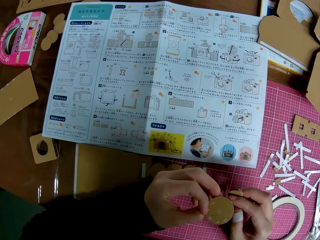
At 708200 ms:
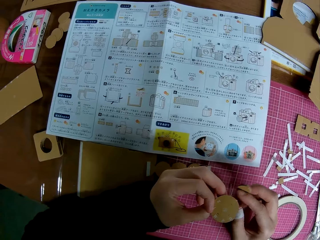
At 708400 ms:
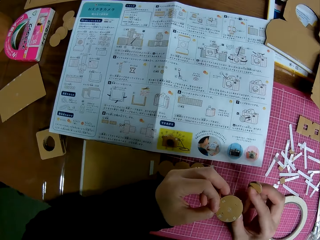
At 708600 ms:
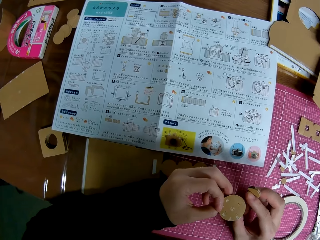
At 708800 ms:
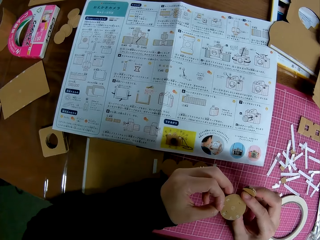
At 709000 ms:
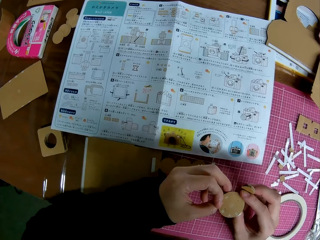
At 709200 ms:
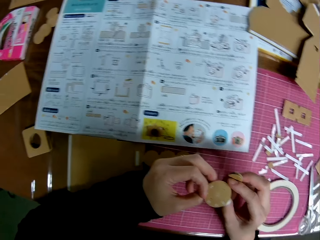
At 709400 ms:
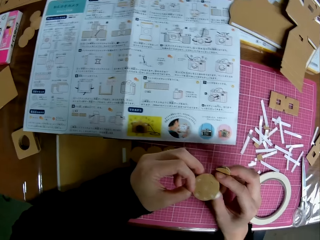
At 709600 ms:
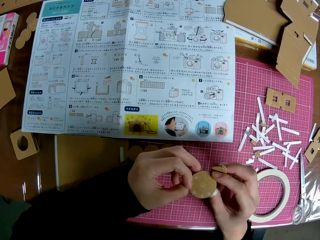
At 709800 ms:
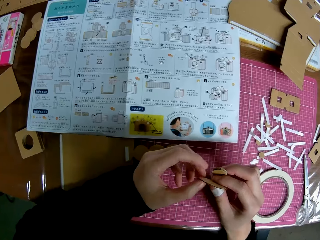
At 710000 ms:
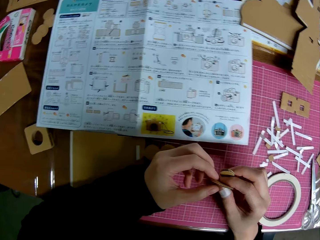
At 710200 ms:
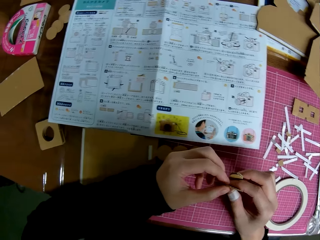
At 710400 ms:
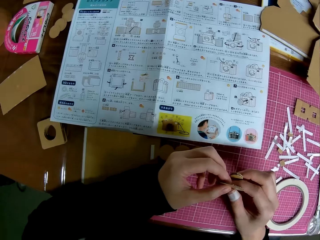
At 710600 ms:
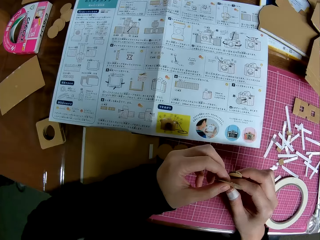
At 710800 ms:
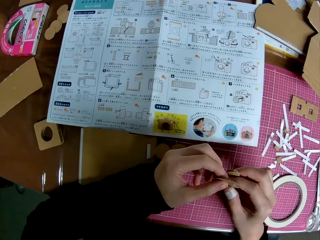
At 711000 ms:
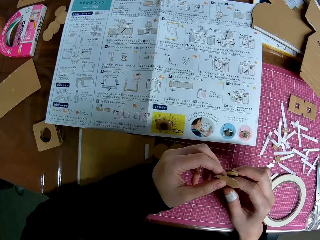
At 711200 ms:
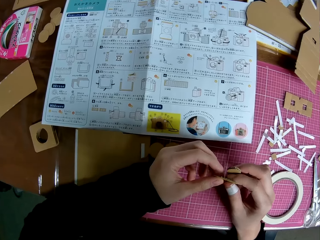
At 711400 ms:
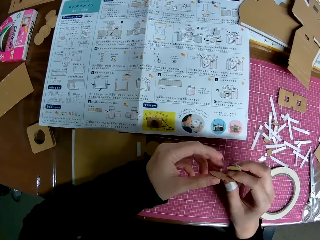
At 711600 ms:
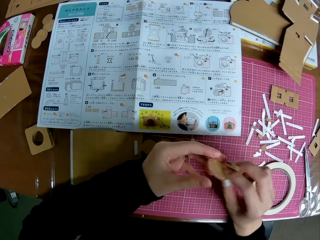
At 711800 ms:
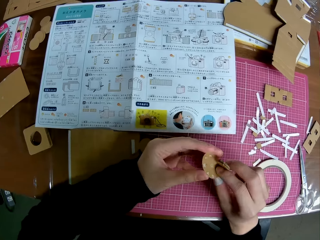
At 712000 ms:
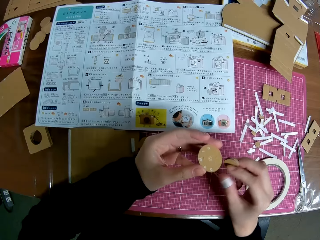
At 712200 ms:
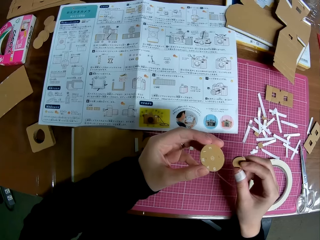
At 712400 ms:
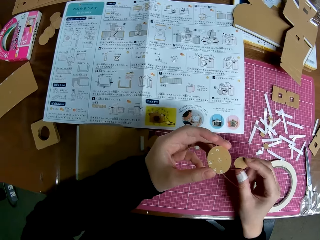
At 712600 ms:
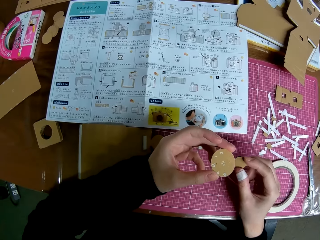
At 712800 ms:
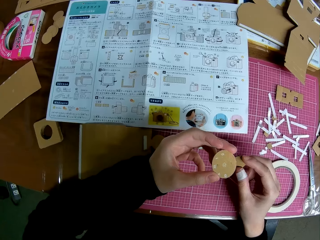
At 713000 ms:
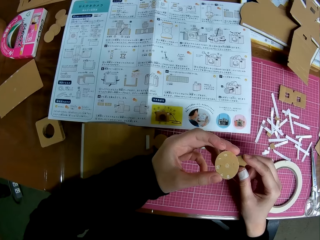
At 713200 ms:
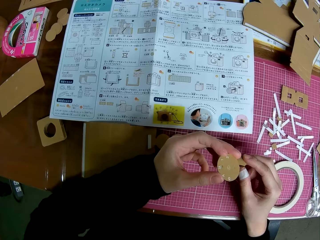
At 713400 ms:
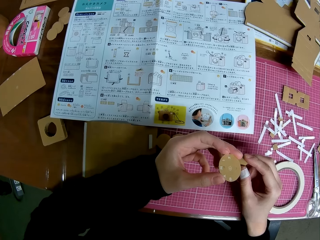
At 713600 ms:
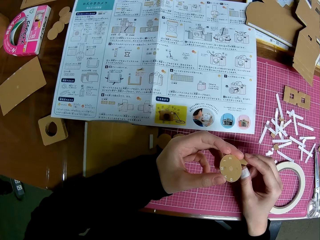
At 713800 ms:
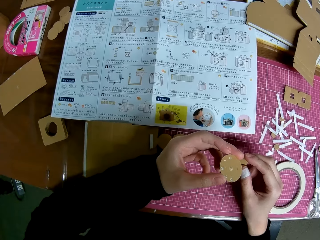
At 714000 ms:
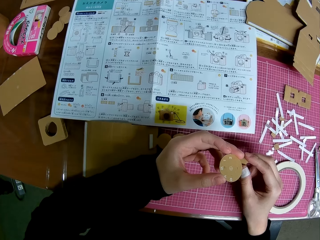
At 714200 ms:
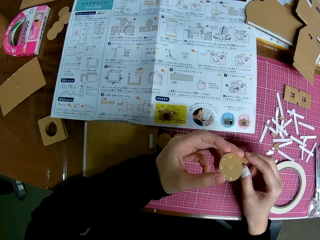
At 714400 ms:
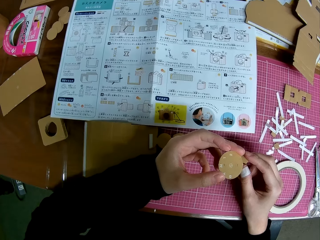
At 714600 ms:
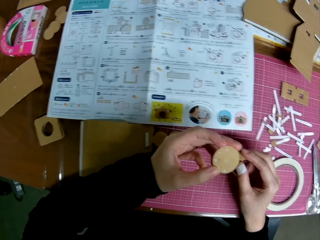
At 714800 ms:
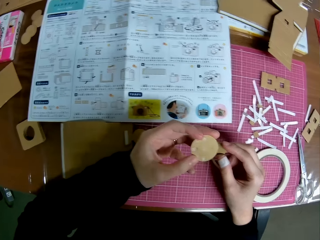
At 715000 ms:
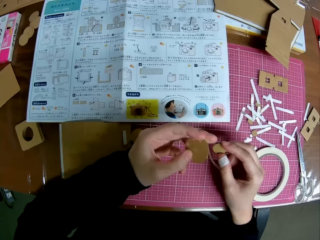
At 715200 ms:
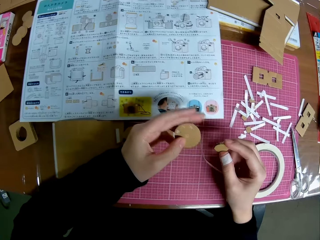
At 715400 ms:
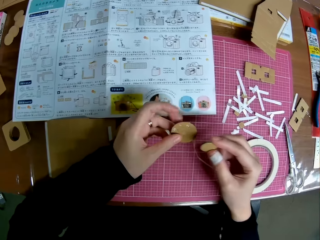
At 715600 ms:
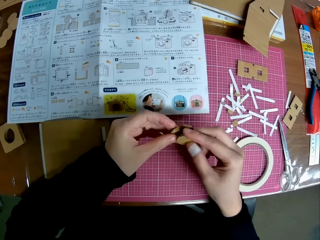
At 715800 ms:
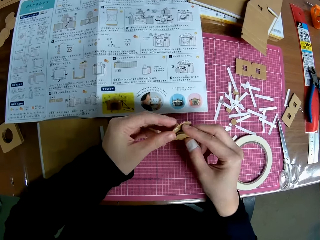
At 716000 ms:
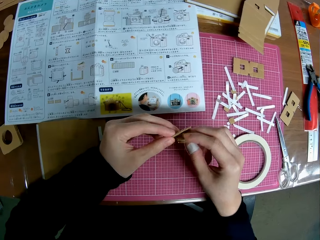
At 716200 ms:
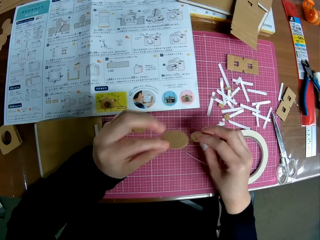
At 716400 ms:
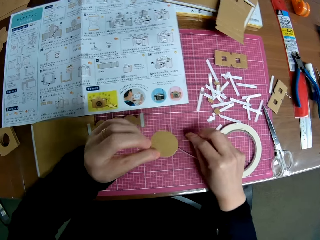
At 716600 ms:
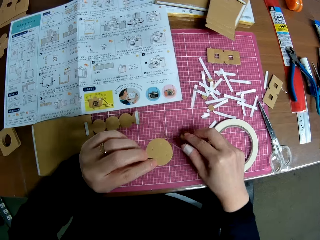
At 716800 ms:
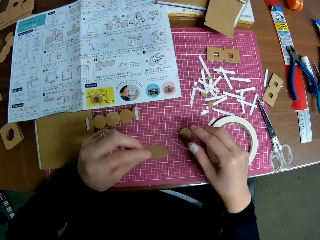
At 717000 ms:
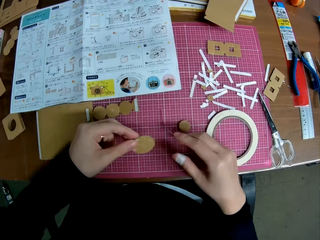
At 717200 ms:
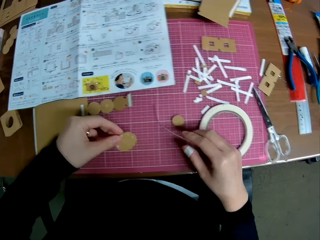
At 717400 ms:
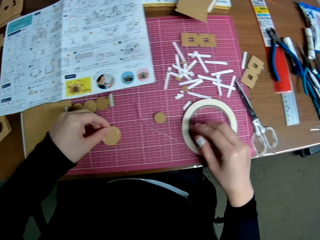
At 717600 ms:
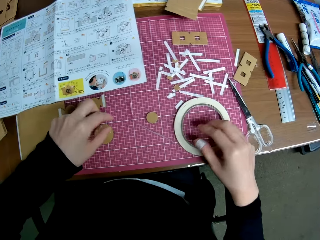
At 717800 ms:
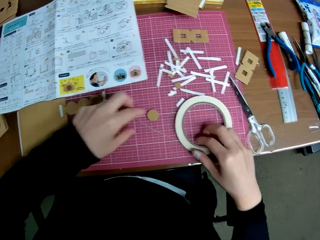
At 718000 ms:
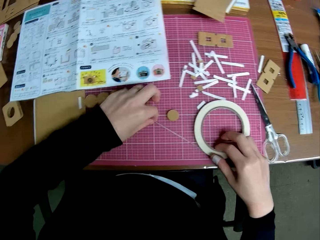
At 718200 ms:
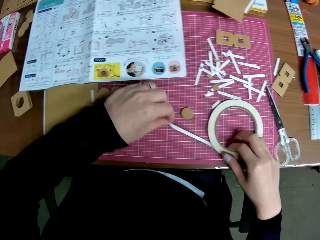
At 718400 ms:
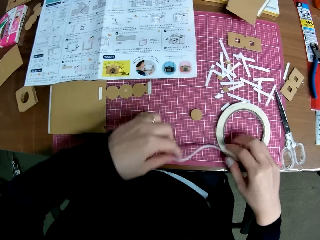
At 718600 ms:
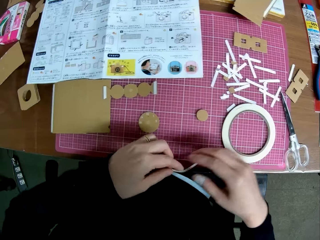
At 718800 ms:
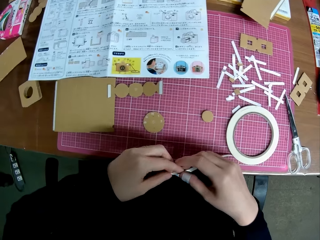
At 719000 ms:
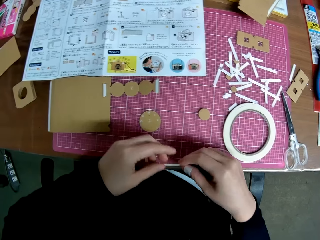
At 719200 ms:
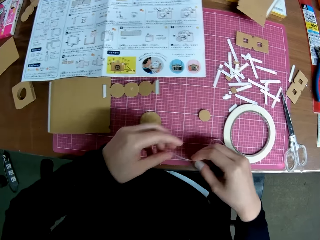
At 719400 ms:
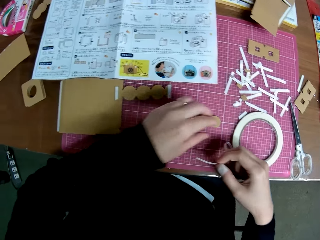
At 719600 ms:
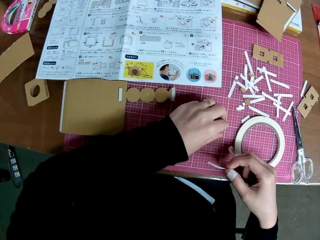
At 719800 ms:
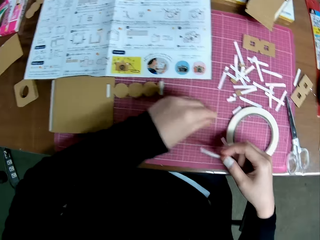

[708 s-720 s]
The camera wearer puts the cardboard crafts on the cutting mat. They pick up the sellotape.

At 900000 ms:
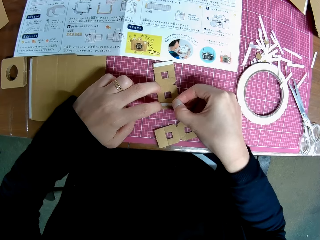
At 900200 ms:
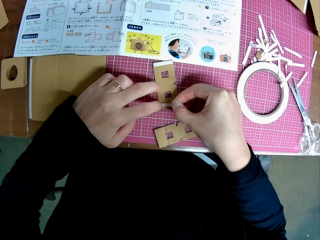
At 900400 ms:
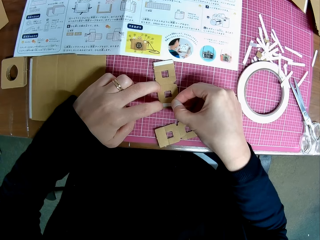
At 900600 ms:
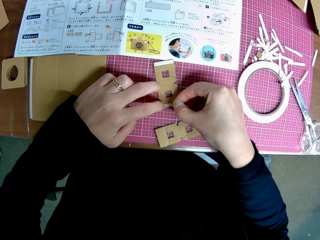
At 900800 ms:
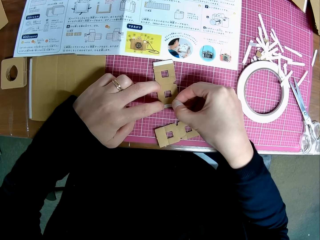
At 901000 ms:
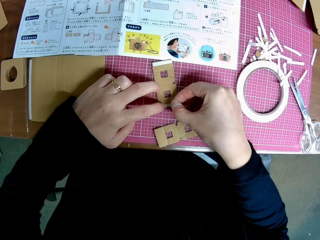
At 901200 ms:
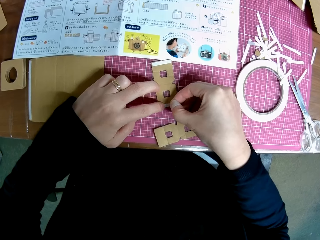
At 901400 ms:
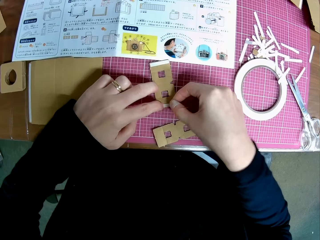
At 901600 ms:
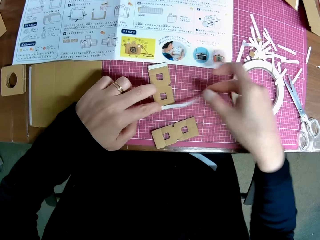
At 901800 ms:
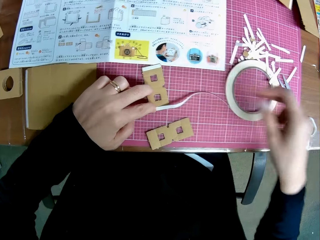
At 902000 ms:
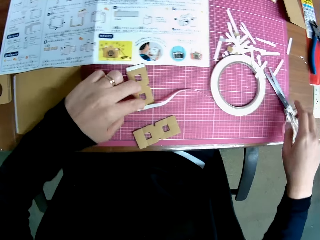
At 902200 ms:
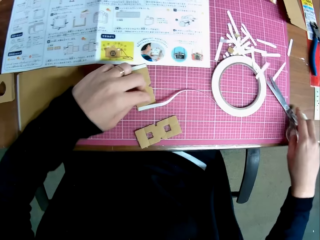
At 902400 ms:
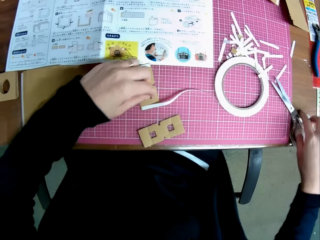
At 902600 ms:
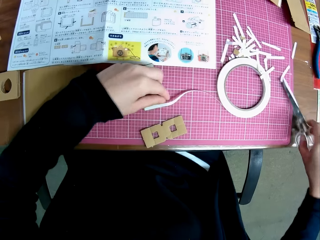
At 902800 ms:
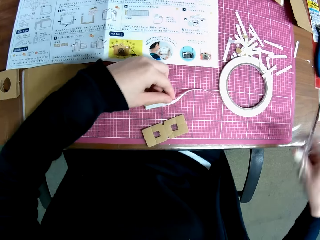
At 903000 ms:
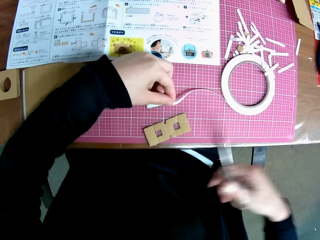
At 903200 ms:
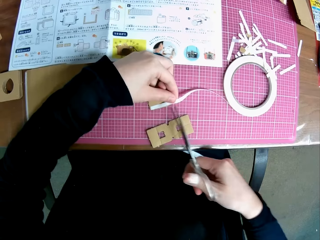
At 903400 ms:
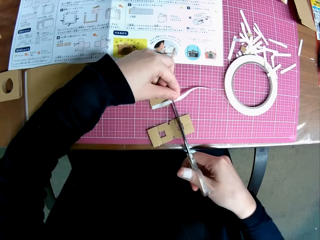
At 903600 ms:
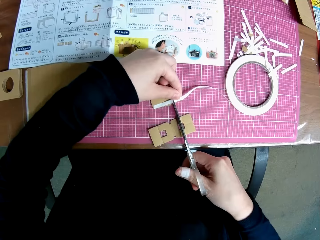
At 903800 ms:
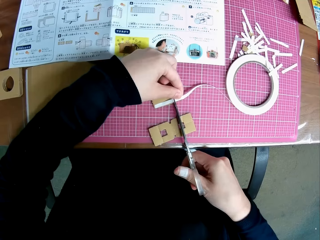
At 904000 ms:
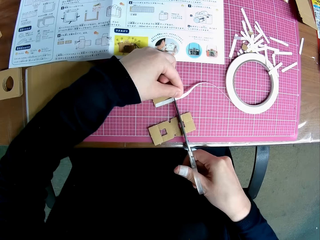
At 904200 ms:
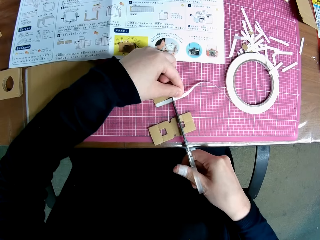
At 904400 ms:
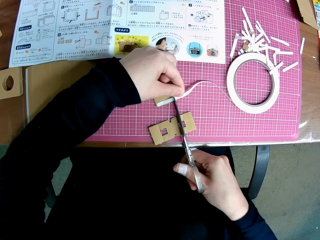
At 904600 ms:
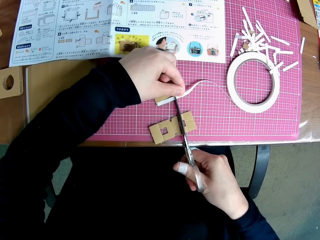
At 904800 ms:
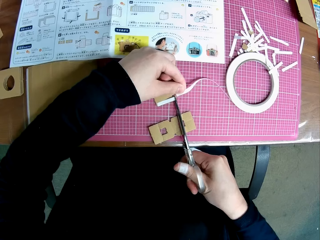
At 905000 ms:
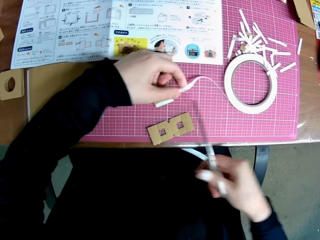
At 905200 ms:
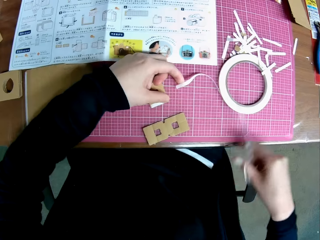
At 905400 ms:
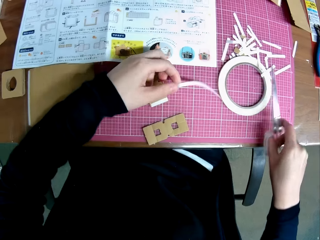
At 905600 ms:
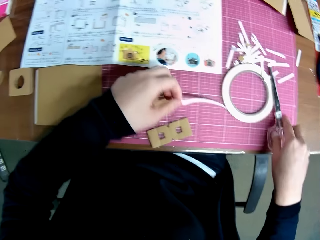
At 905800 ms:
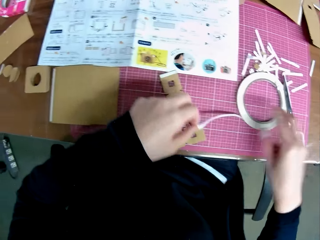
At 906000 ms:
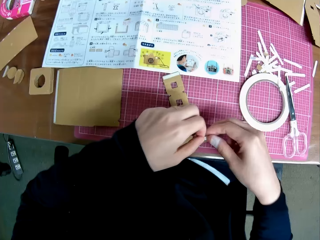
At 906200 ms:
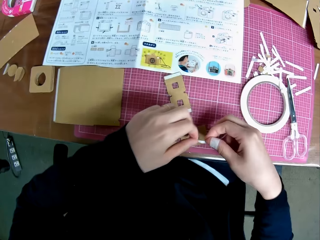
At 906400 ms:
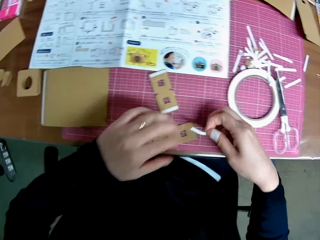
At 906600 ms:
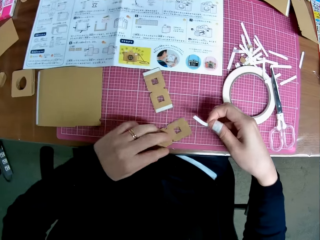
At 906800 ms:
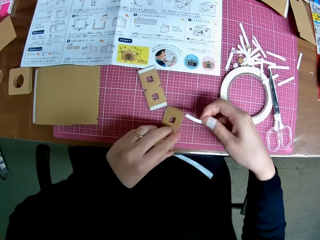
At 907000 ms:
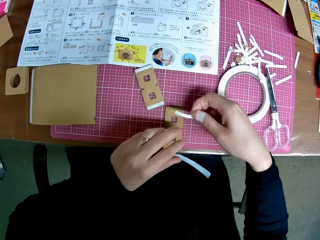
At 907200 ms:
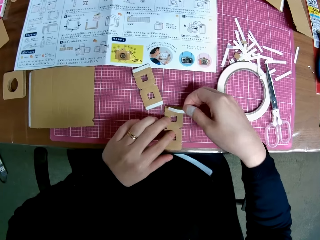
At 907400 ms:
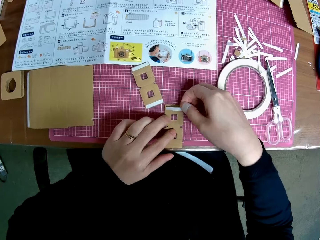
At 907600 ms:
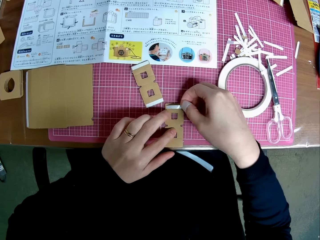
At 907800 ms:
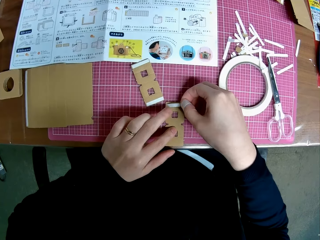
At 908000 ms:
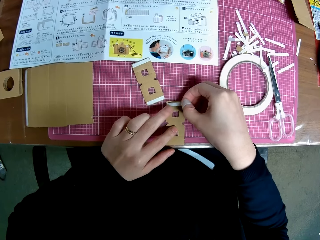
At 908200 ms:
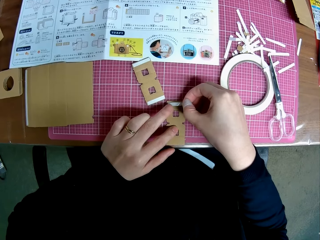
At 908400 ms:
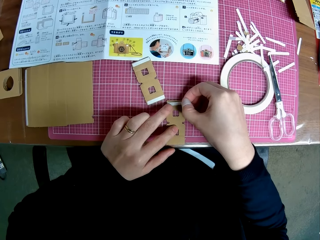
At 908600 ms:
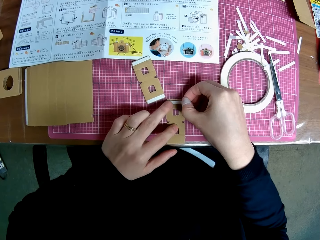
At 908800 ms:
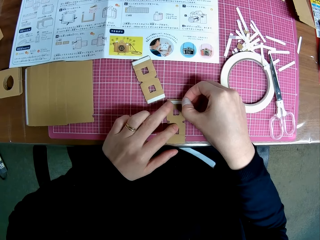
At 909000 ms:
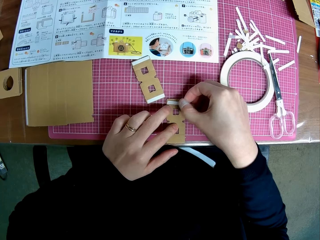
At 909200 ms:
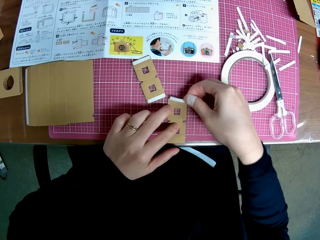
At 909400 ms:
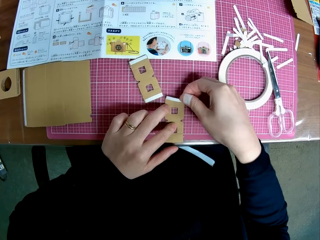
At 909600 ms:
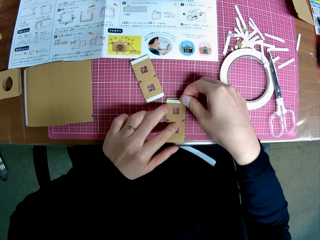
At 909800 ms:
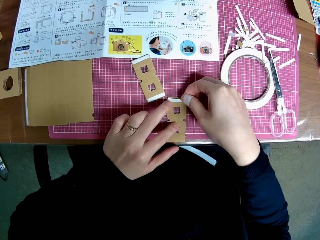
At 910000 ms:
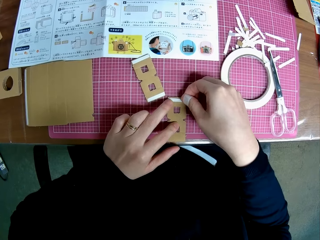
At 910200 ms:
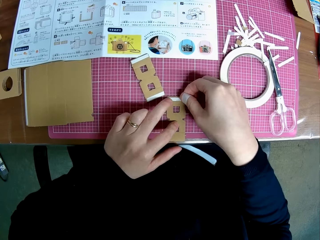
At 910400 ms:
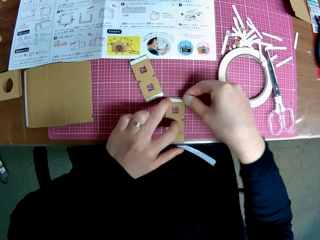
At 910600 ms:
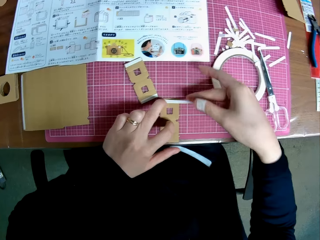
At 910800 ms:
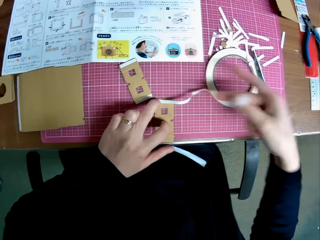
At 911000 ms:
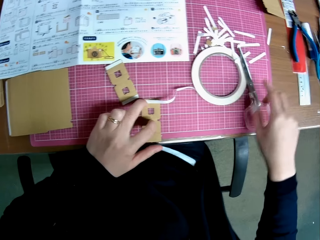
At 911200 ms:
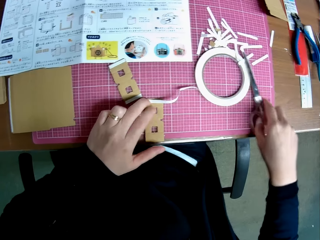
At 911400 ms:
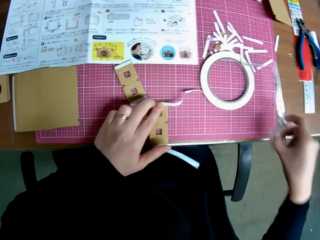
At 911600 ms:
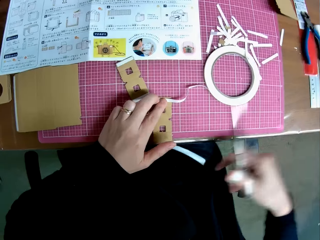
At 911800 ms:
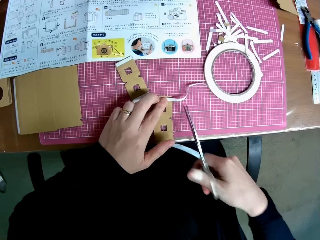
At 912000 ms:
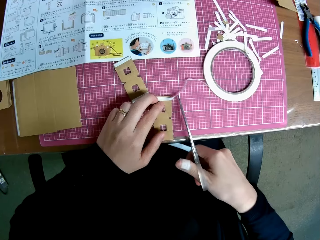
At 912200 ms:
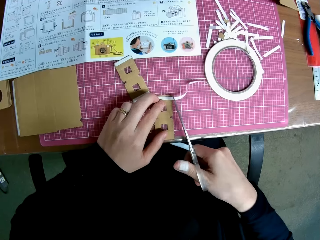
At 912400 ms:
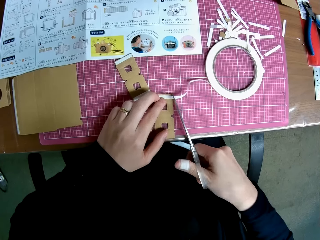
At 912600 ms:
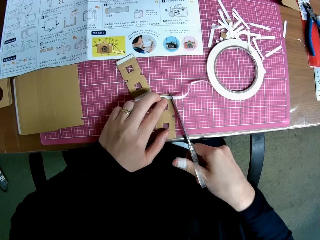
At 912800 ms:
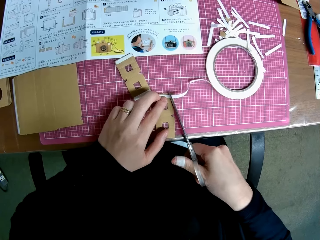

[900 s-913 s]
The camera wearer holds the masking tape or sticker tape on the cardboard camera model piece or papercraft with her left hand. She picks up the scissors on the cutting mat with her right hand. She cuts the masking tape on the papercraft on the cutting mat with the scissors. She places the scissors on top of the masking tape roll and adjusts the masking tape. She passes the sticker tape from her left hand to her right hand. She adjusts the papercraft on the cutting mat with her left hand. She applies the masking tape in her right hand on the cardboard camera model piece on the cutting mat. She holds the masking tape on the cardboard camera model piece, picks the scissors on top of the masking tape roll with her right hand and cuts the masking tape with the scissors.
